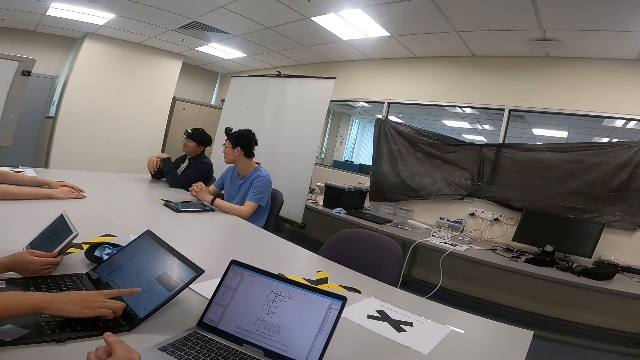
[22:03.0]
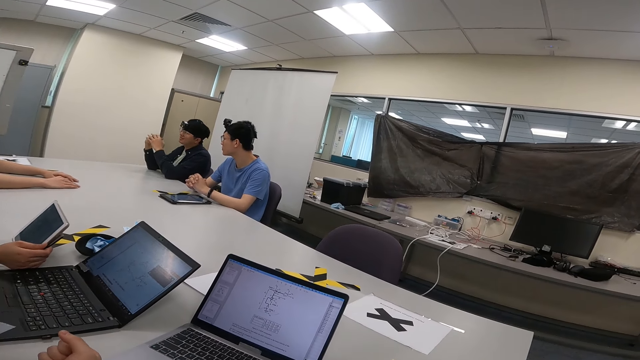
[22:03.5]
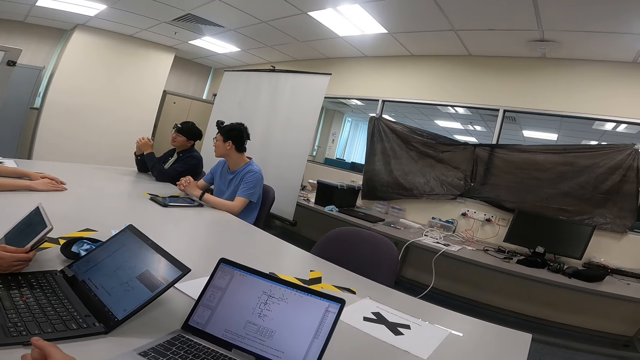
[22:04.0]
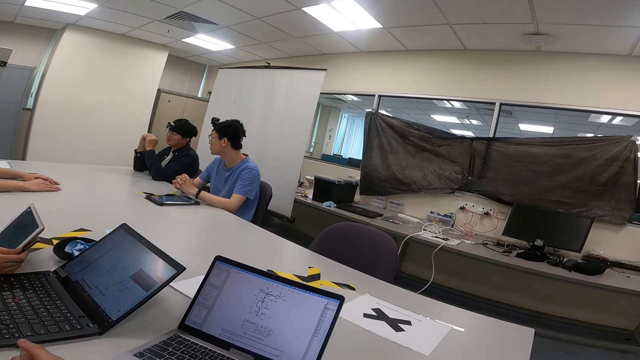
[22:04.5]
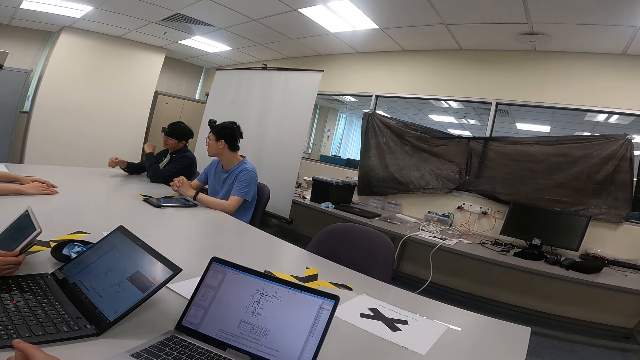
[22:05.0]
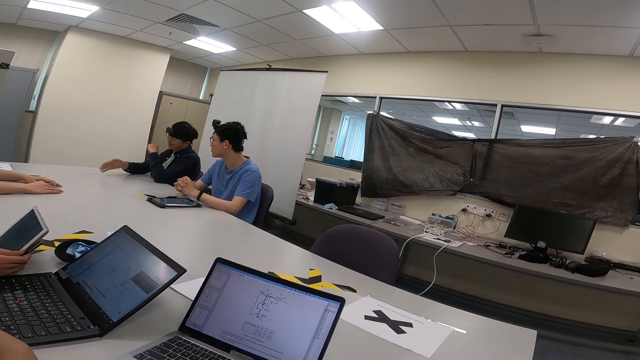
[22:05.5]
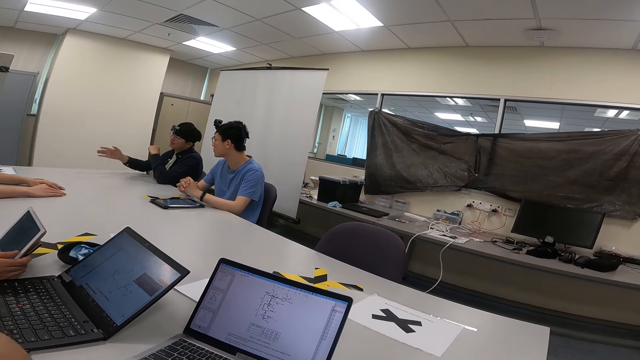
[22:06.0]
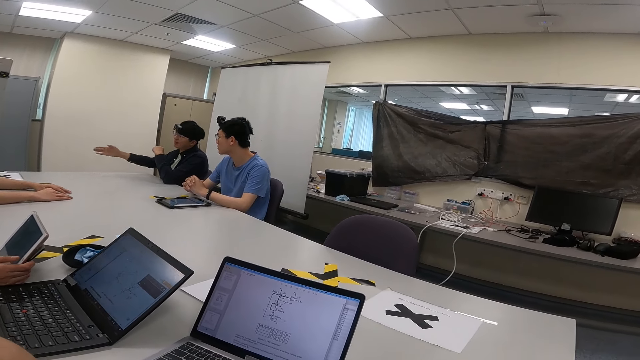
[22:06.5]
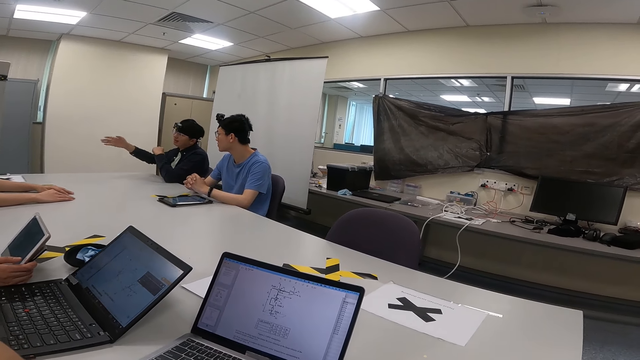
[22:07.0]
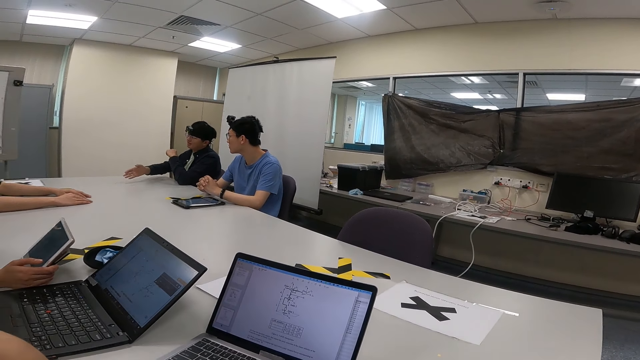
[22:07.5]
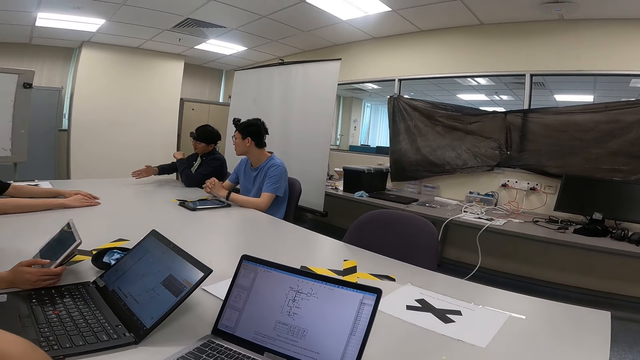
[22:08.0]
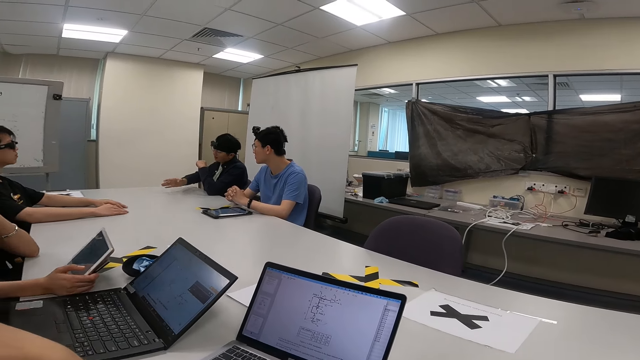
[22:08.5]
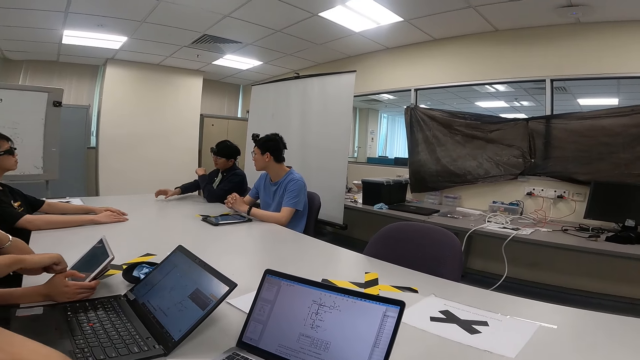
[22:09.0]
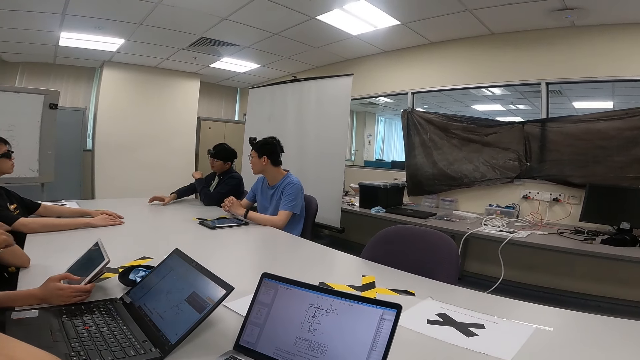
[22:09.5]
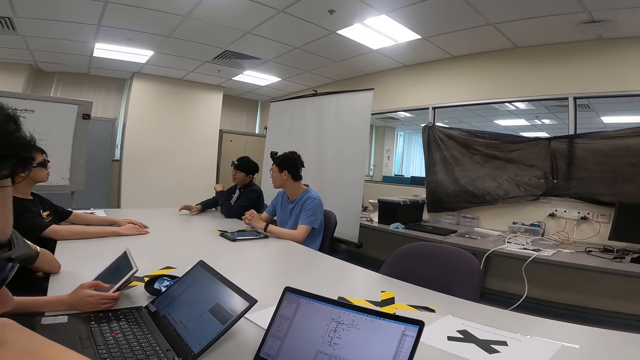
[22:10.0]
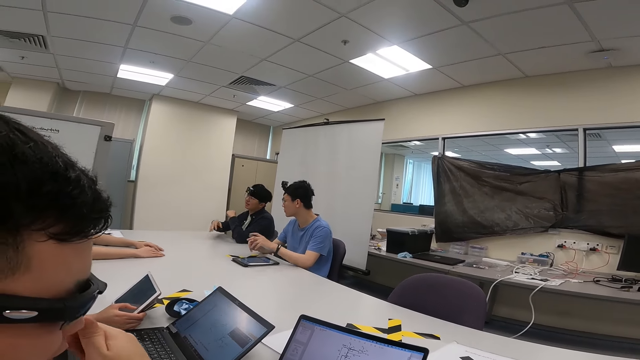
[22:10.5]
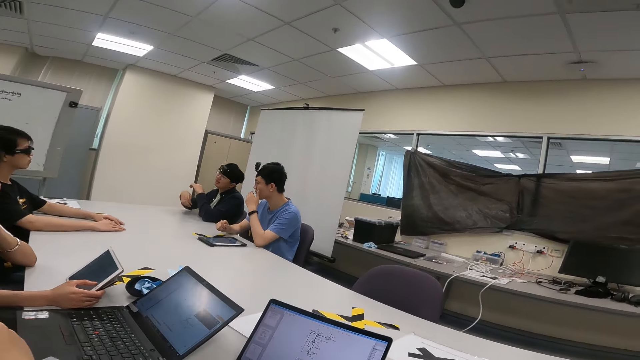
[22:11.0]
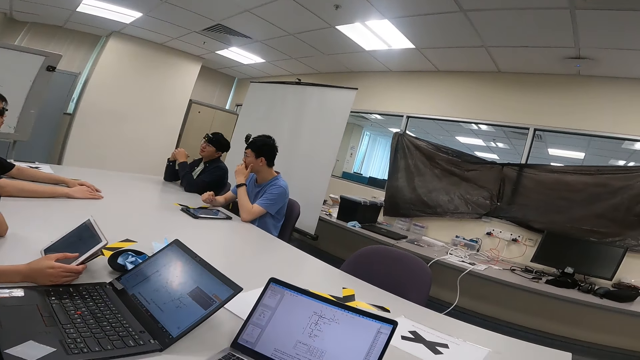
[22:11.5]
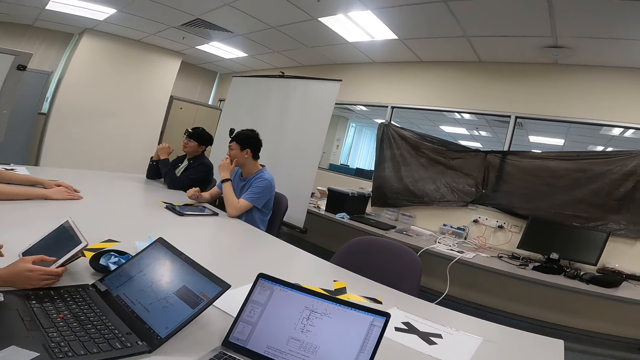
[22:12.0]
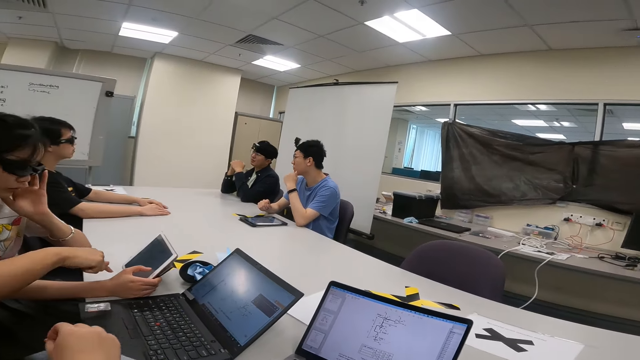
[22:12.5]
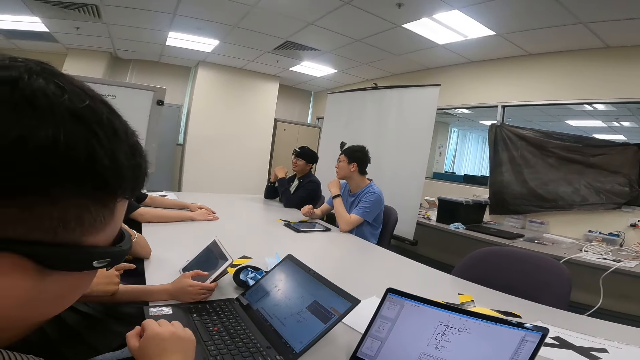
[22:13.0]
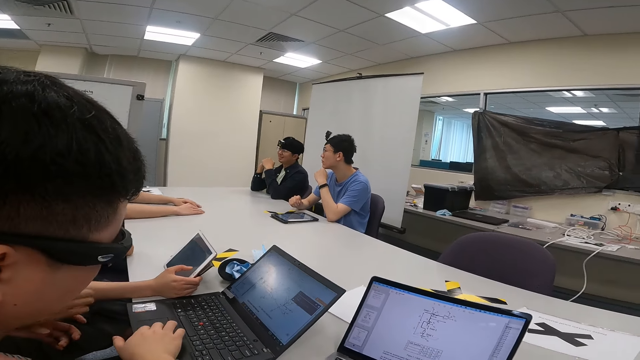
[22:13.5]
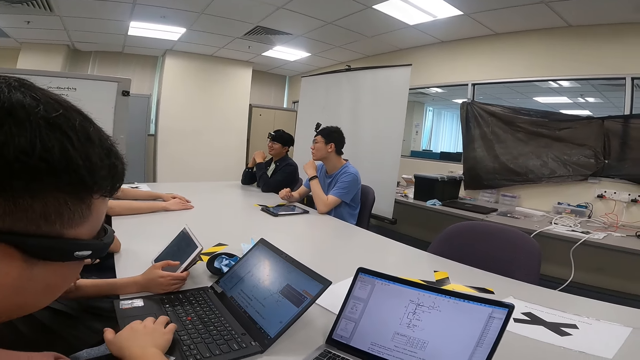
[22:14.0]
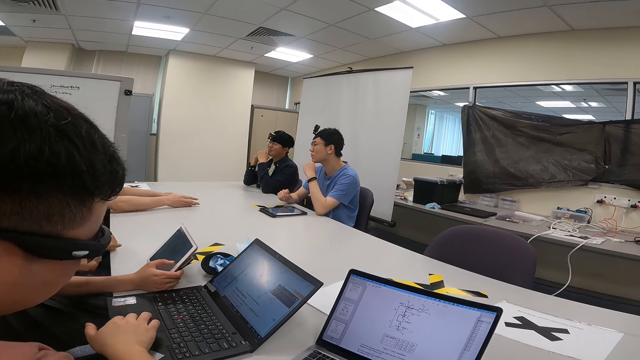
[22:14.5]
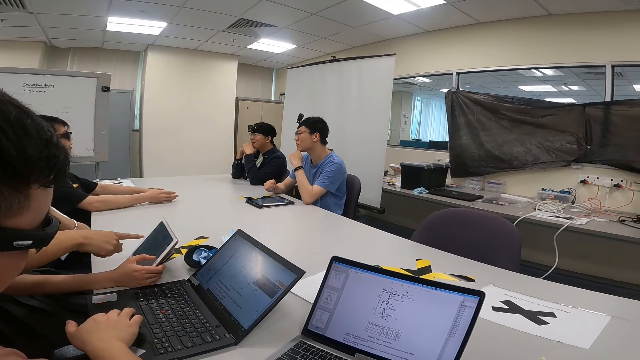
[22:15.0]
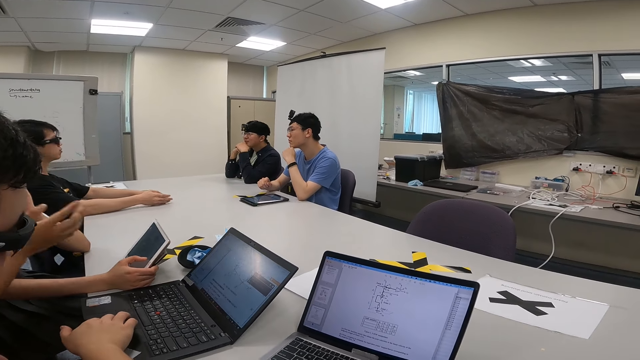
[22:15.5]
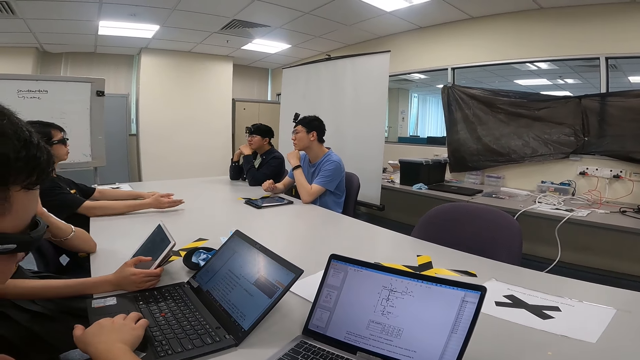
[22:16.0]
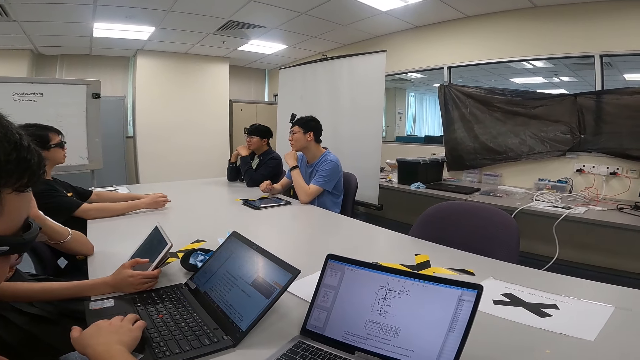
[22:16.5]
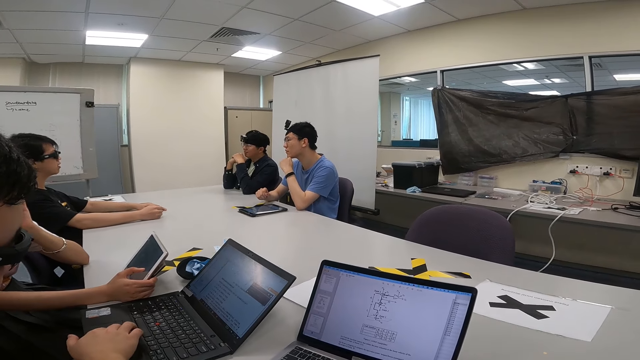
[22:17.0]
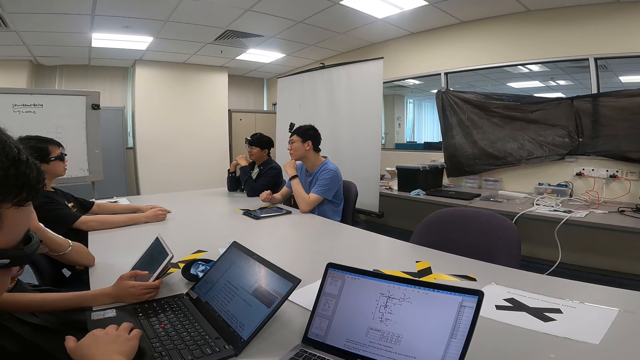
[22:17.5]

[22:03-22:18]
A person moves the hand while talking. Another person points at the tablet. A third person moves the hand and moves the hand to the face. A fourth person points at the tablet. A fifth person moves the hand on the table.

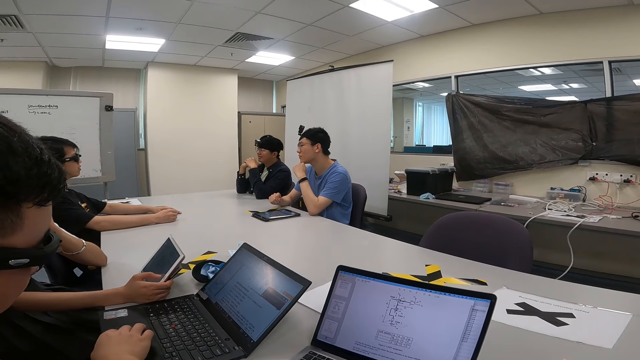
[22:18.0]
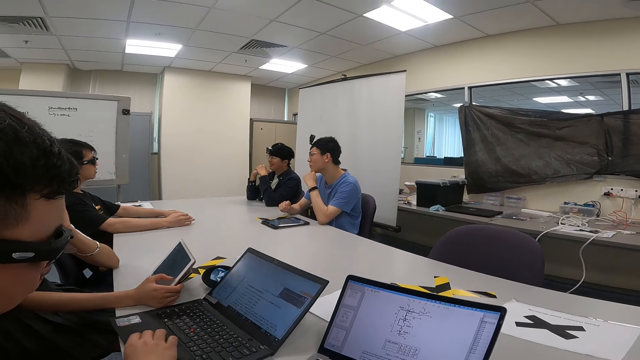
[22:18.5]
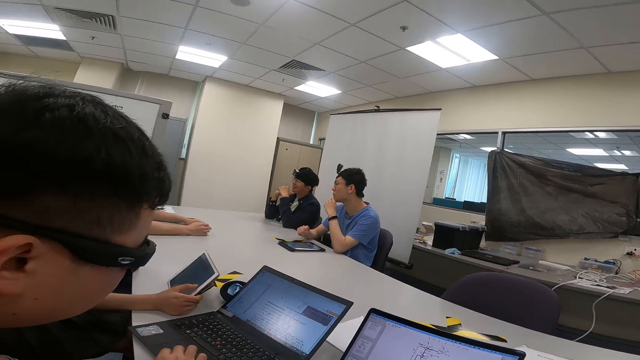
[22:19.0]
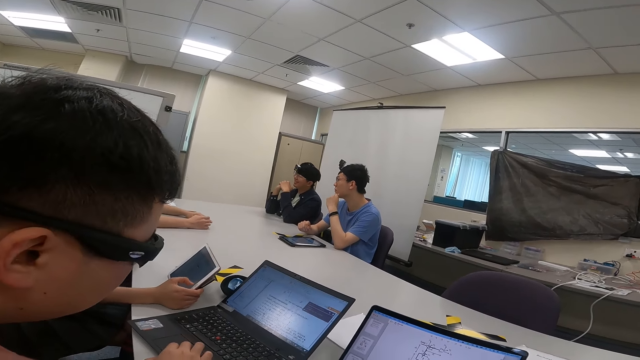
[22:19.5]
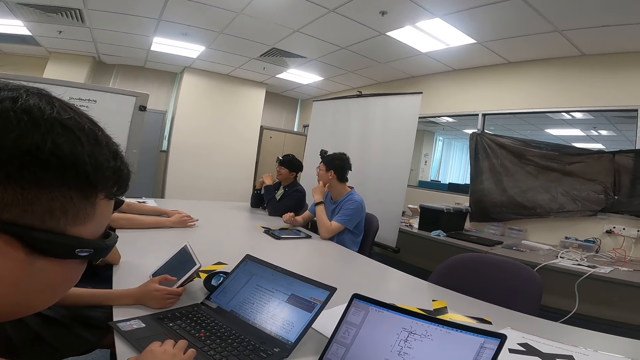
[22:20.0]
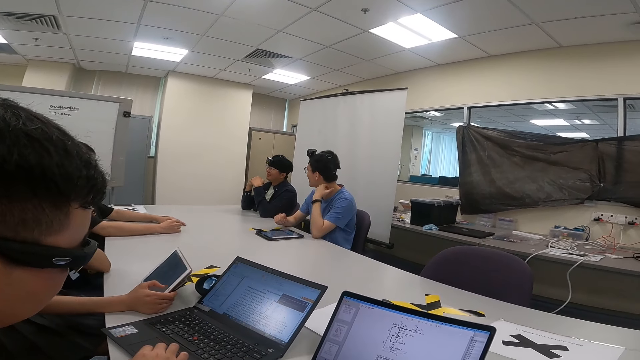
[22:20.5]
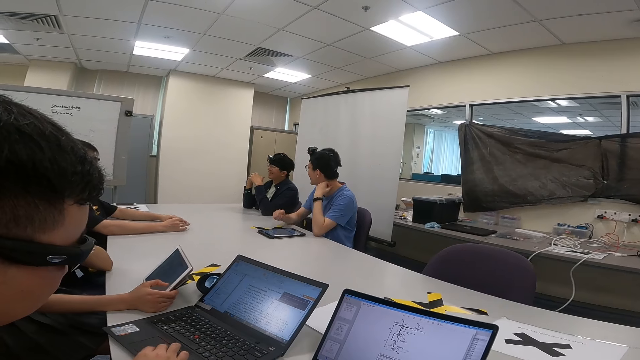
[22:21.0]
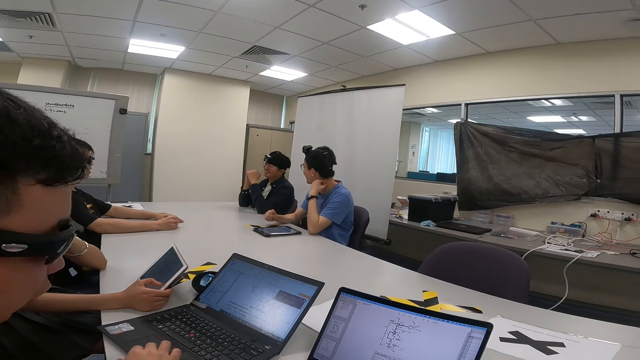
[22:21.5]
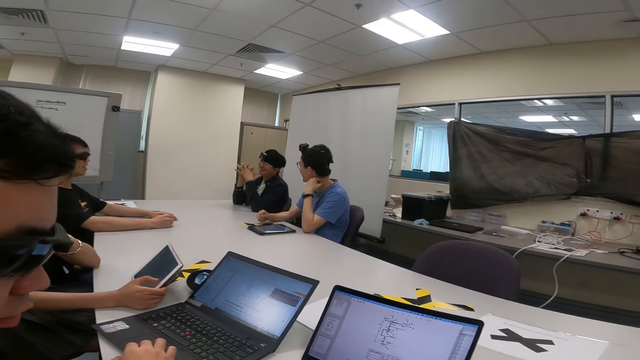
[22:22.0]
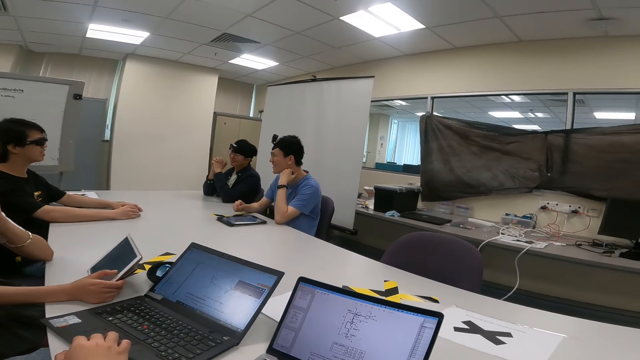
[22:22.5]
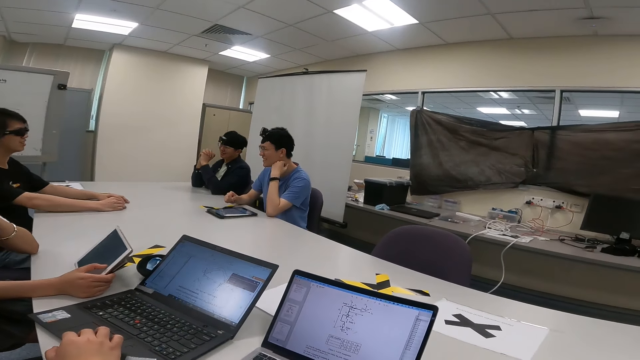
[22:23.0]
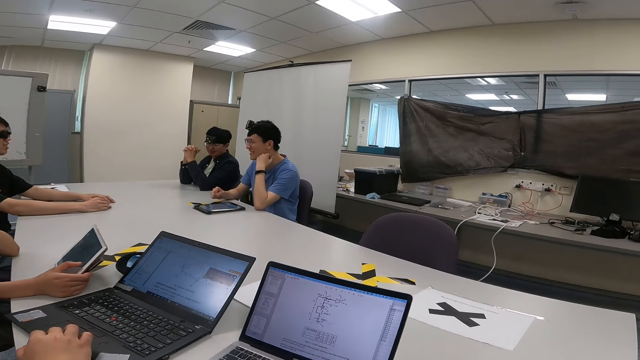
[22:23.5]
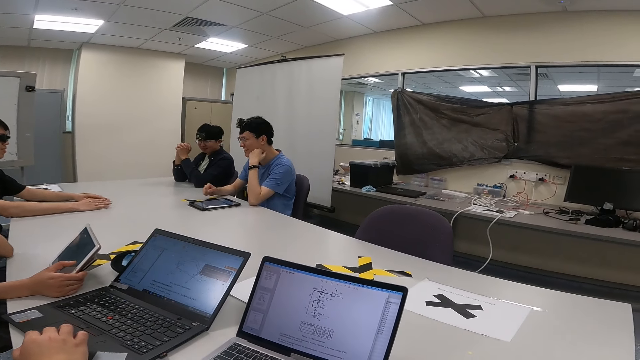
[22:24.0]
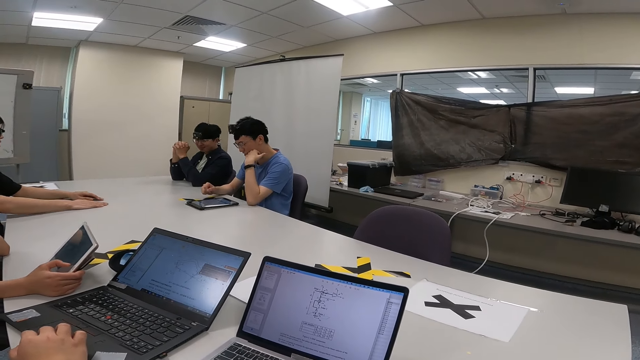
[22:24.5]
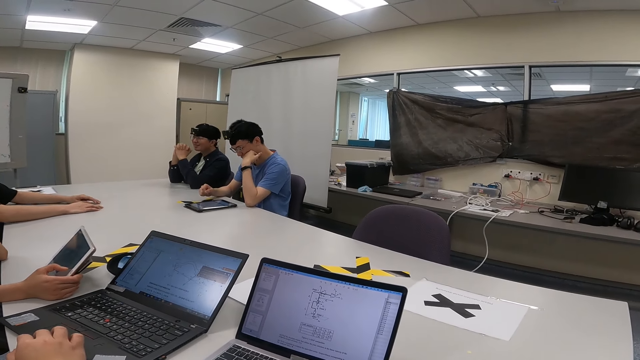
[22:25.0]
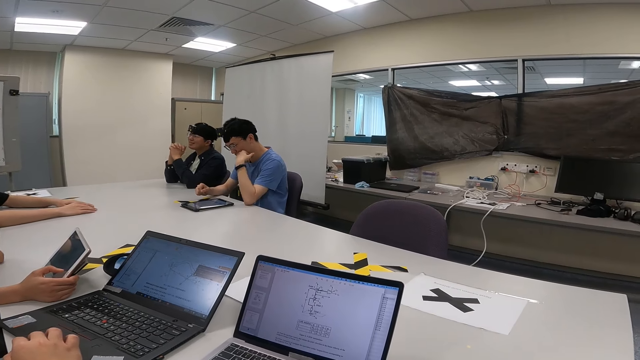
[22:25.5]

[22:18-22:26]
A person moves the hand to the neck.
